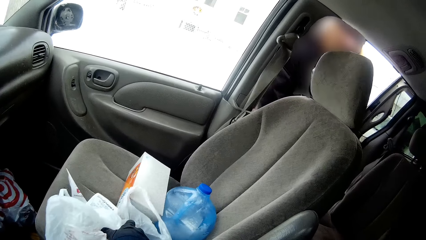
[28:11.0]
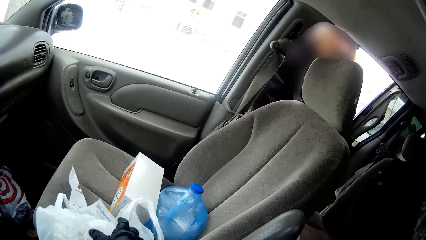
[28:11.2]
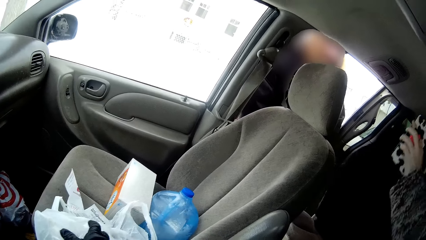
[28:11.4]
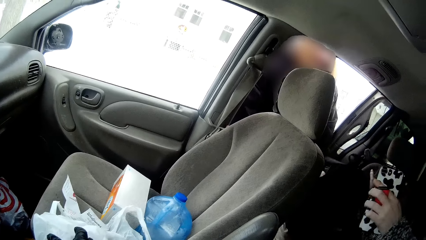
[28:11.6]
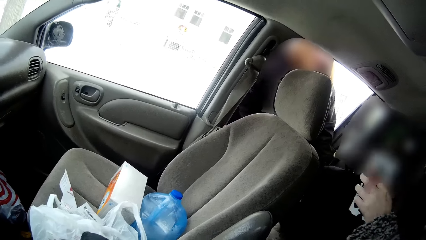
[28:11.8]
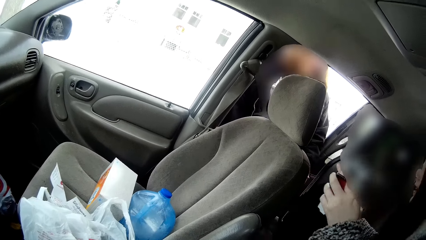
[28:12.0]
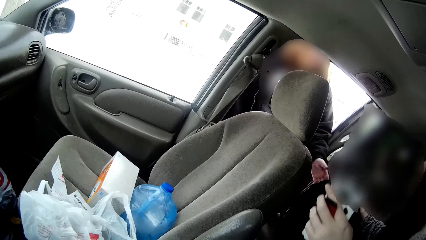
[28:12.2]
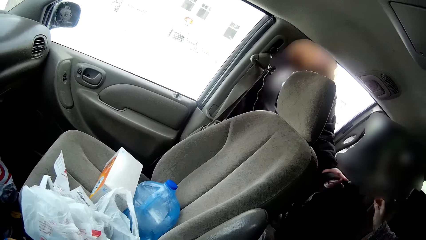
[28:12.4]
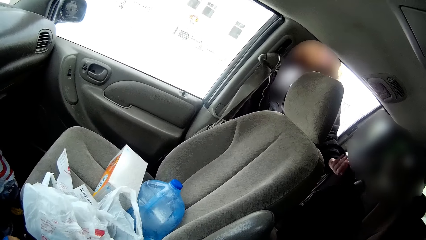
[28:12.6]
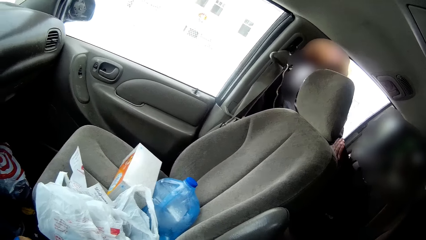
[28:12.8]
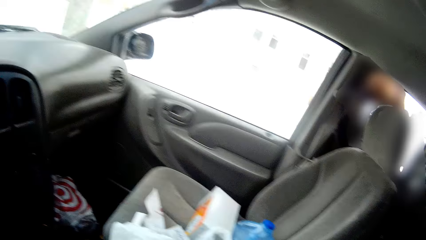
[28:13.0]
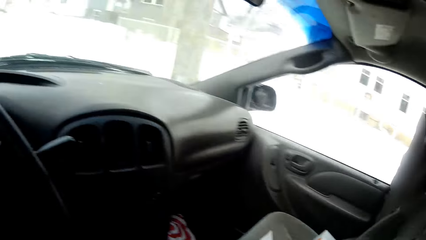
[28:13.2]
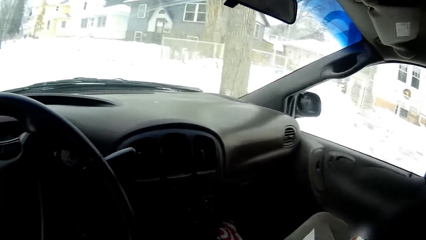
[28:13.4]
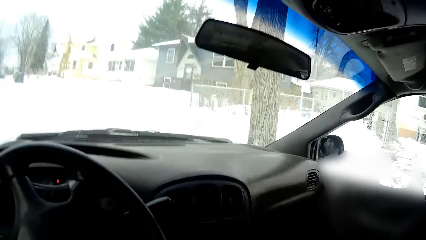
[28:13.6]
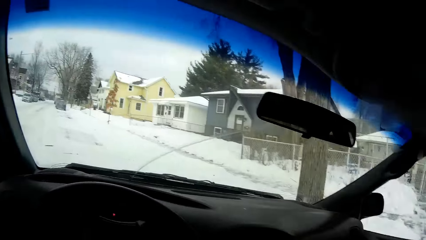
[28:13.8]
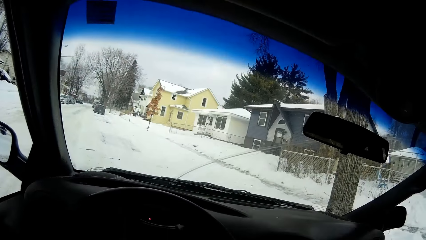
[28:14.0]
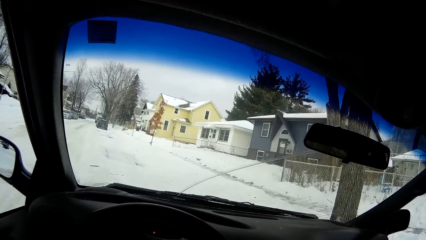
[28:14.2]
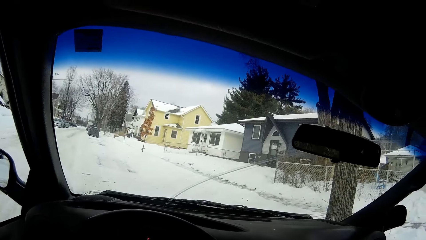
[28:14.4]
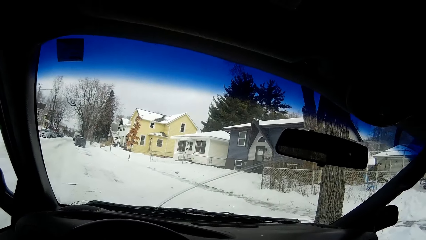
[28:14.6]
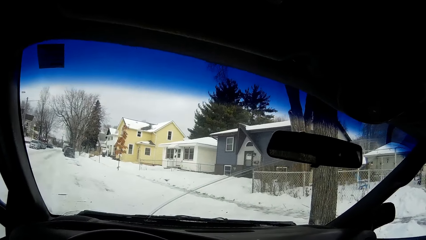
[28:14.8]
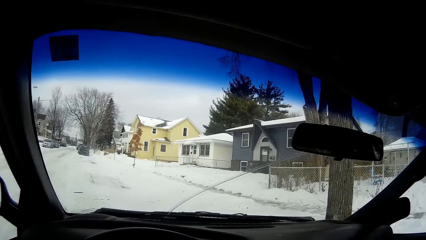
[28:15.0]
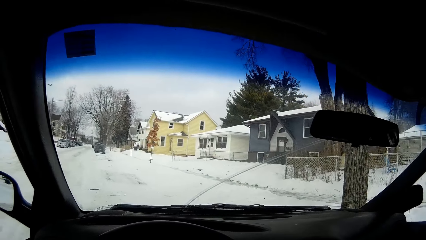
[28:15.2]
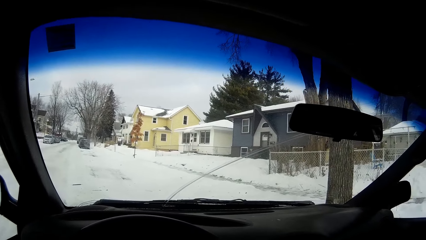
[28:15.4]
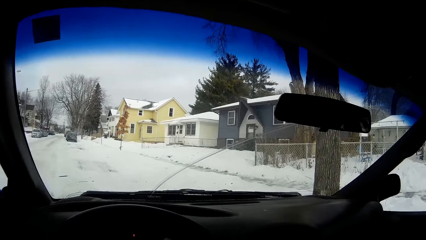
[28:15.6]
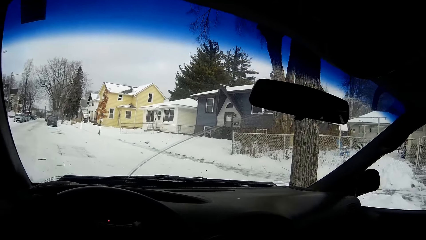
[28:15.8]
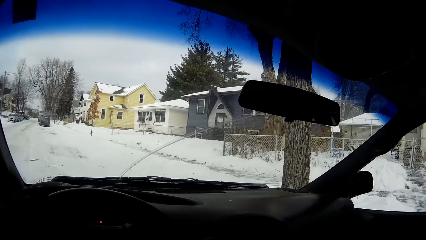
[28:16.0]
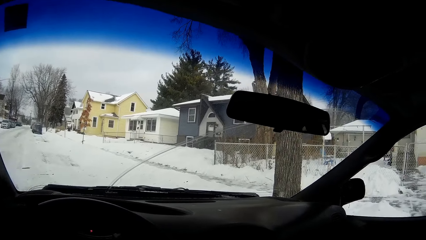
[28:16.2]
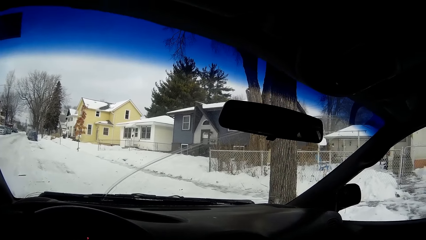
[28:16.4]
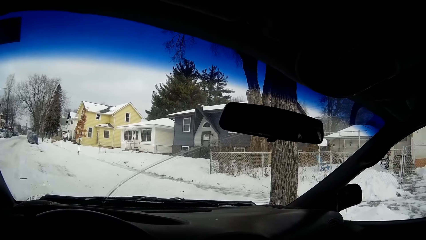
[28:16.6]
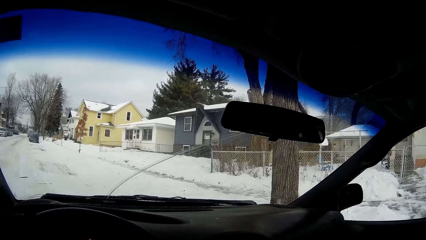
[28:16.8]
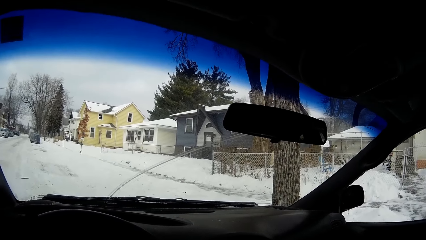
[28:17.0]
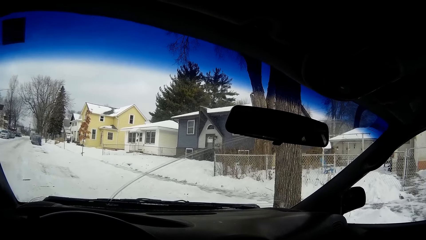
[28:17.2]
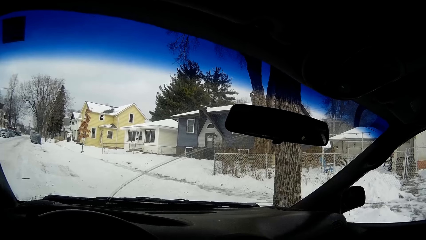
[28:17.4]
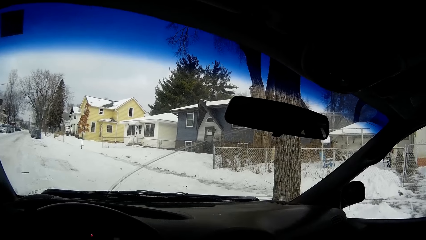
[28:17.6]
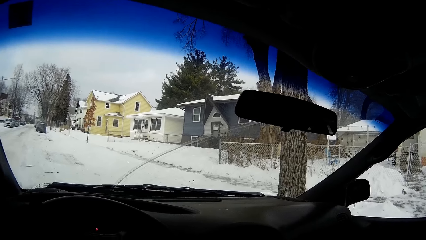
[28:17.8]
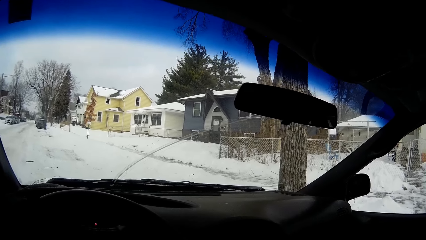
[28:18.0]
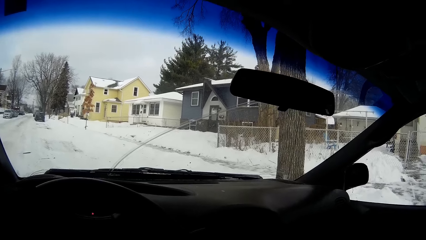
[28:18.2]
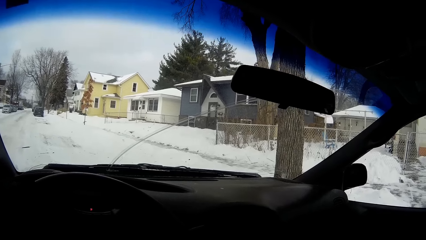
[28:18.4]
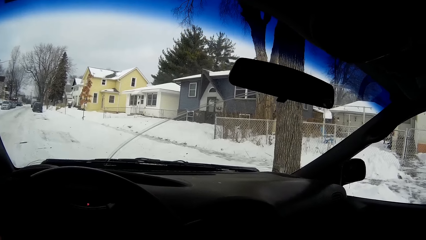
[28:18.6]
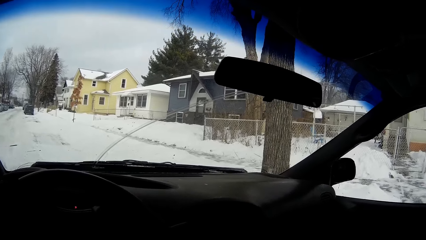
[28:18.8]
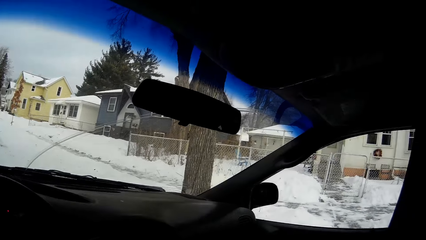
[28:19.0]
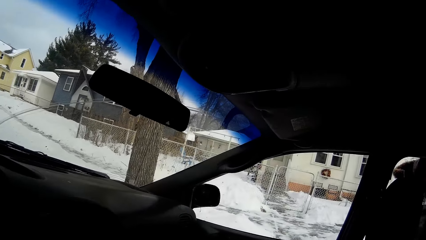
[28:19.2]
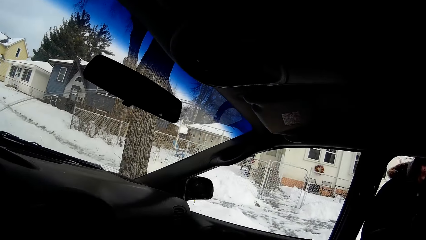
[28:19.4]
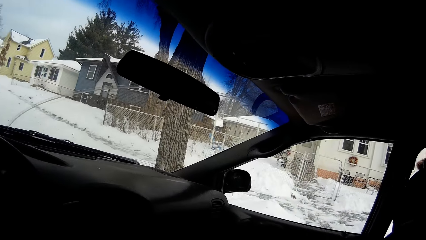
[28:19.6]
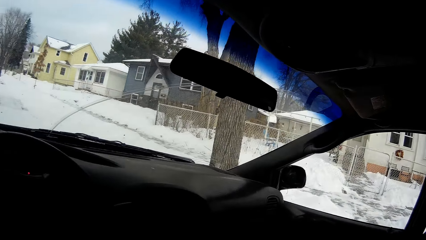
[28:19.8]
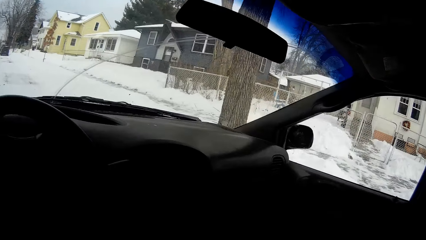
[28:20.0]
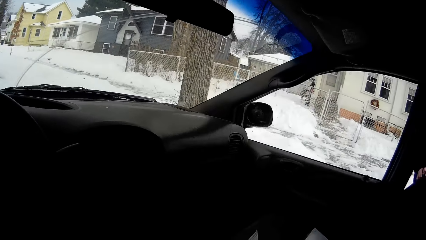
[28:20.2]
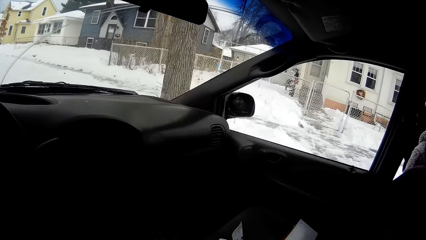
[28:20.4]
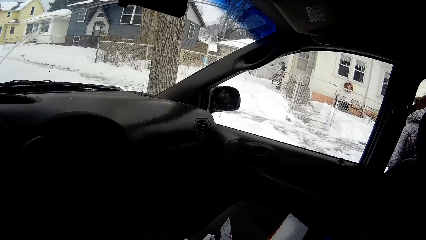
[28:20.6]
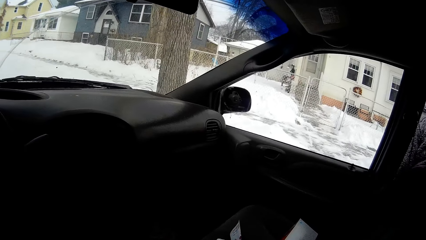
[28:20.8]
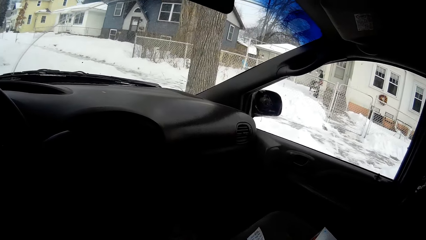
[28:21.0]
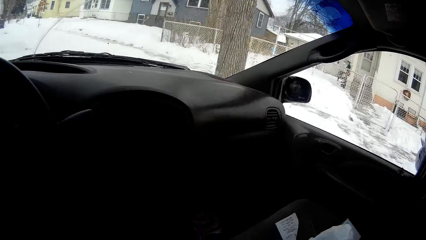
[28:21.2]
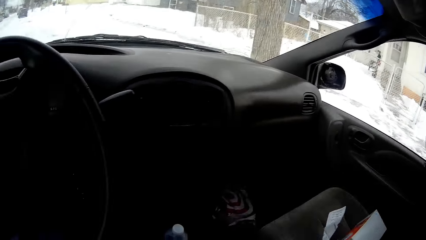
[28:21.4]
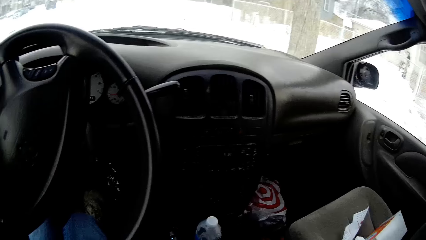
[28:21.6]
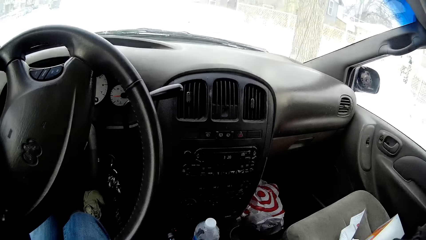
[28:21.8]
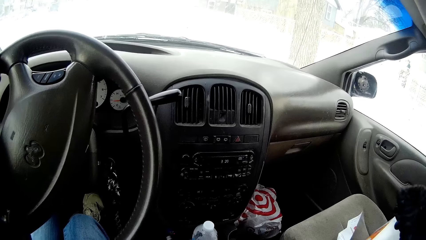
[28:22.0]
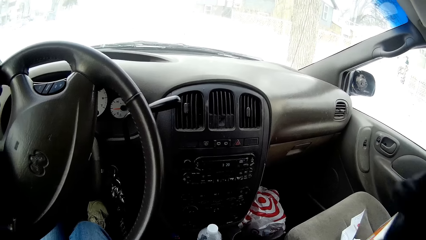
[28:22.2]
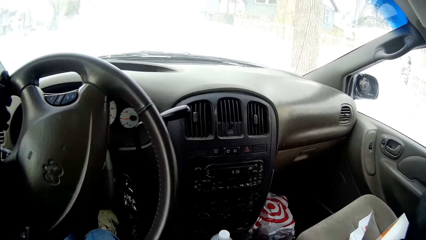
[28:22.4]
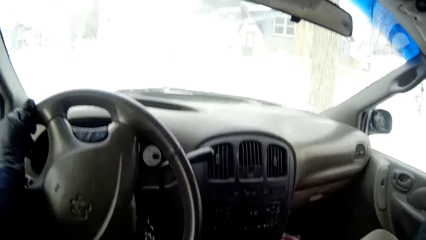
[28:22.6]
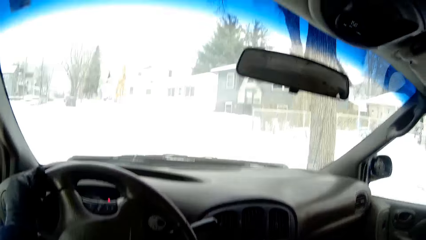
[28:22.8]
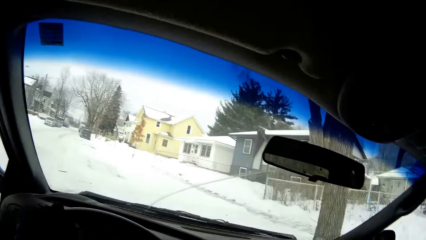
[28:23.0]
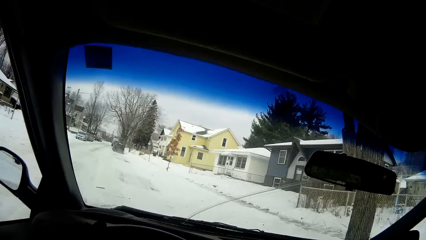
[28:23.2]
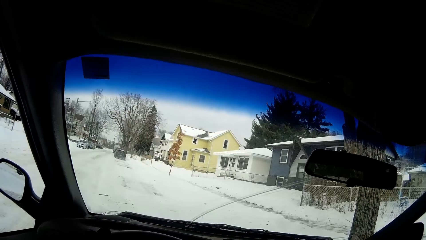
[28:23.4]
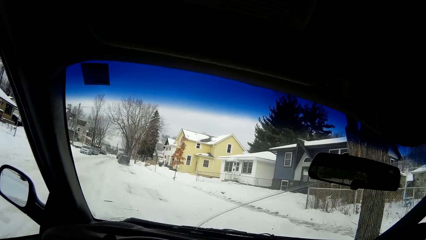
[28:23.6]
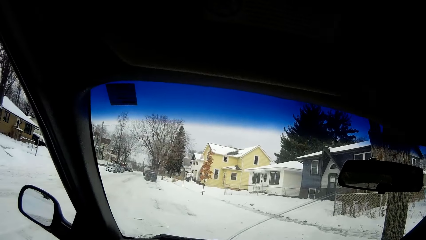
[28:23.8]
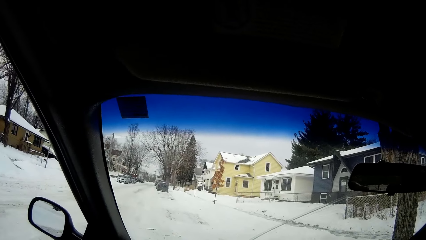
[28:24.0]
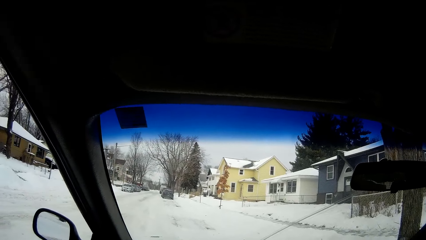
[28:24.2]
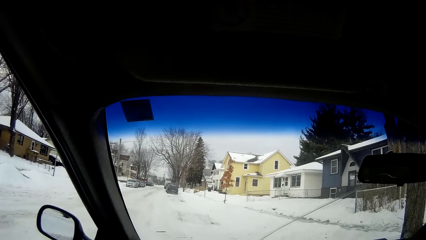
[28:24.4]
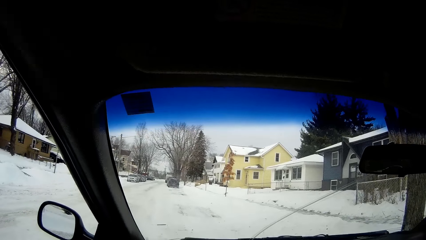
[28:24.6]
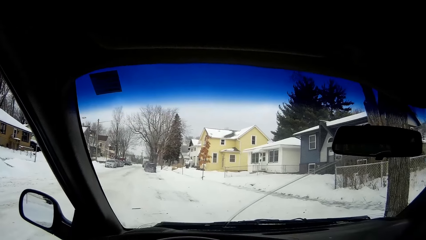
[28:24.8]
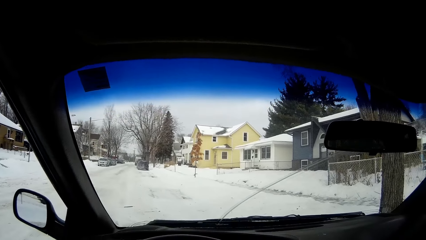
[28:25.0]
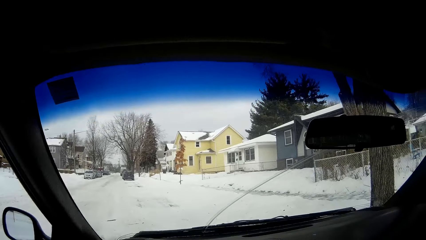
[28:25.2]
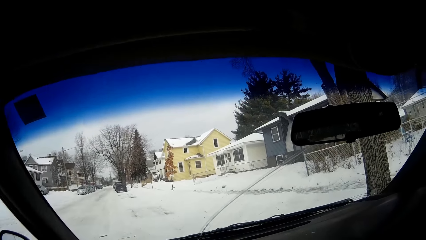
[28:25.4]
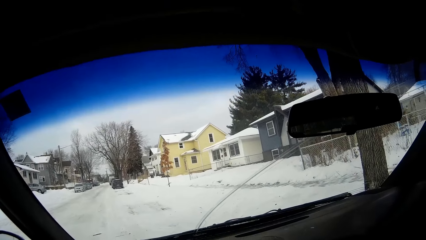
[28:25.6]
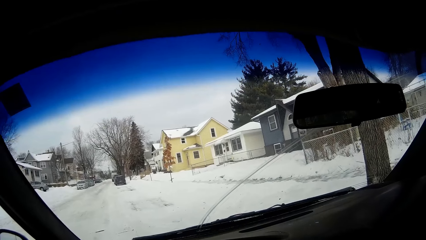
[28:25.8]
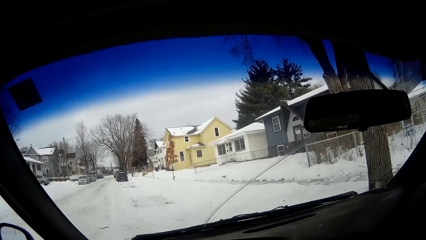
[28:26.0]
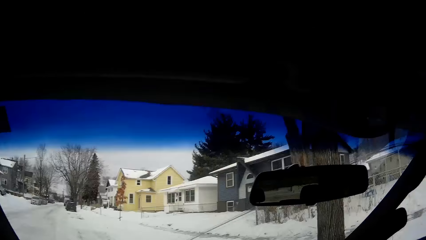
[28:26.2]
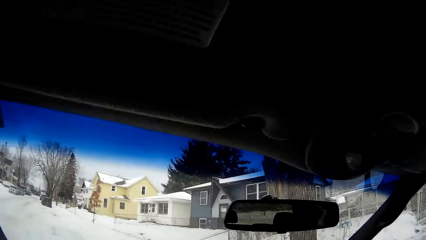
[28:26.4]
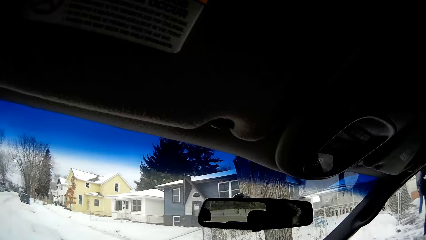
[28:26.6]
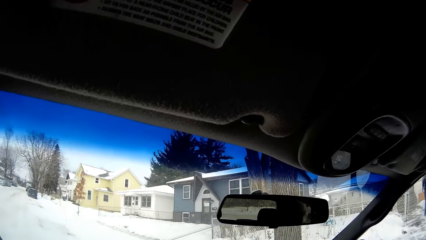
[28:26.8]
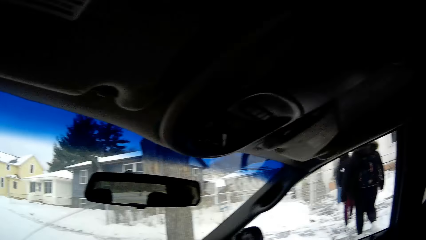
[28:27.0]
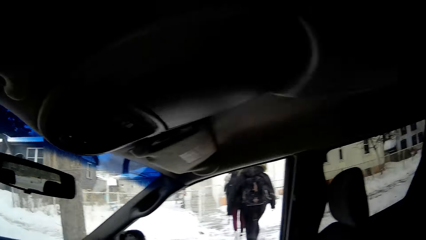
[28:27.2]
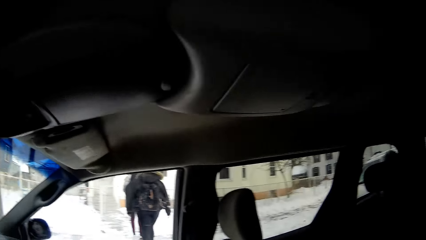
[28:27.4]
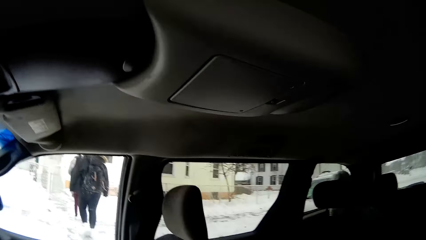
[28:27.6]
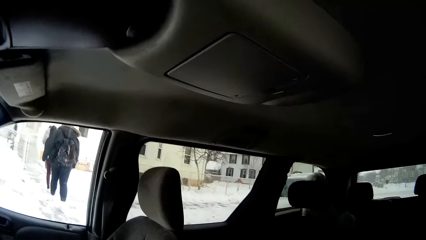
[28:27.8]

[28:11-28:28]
The camera wearer pushes nylon packages on the car seat beside him with his right hand. A woman places a bag on the car seat with her right hand. Another woman grabs the bag with her left hand from outside the car. The first woman leaves the car.
